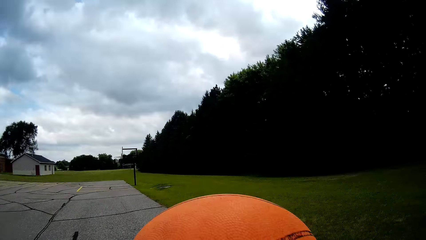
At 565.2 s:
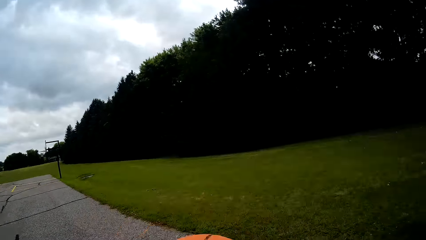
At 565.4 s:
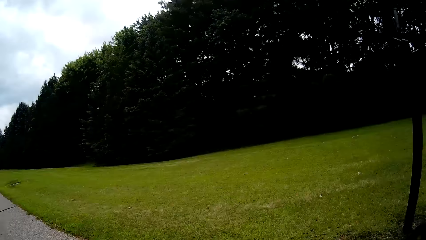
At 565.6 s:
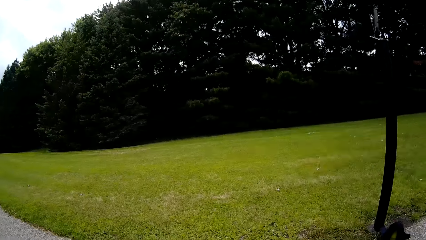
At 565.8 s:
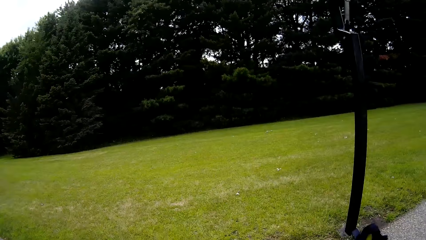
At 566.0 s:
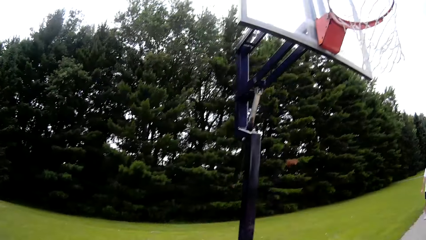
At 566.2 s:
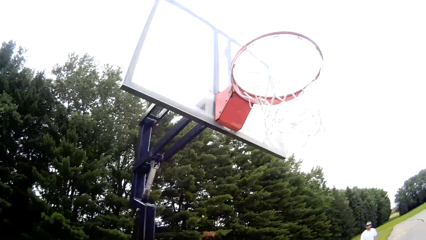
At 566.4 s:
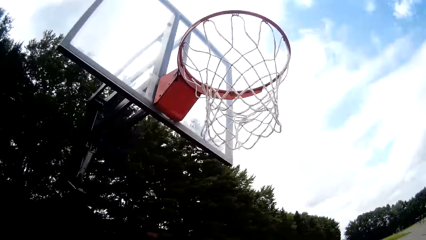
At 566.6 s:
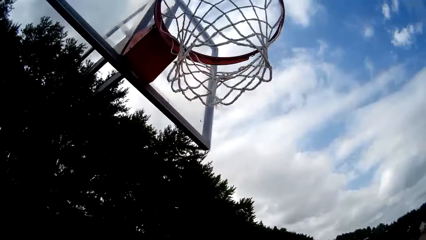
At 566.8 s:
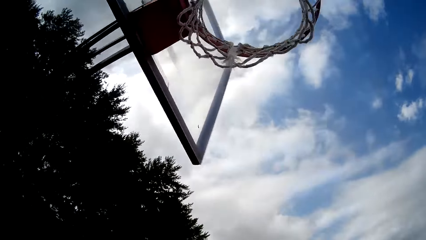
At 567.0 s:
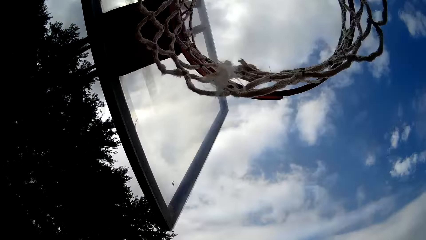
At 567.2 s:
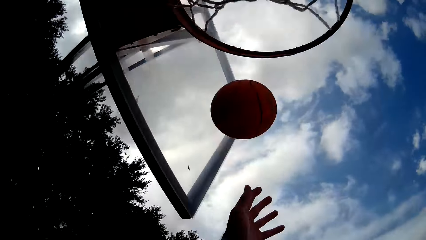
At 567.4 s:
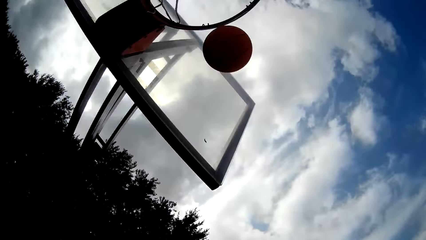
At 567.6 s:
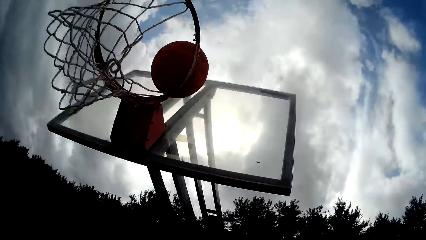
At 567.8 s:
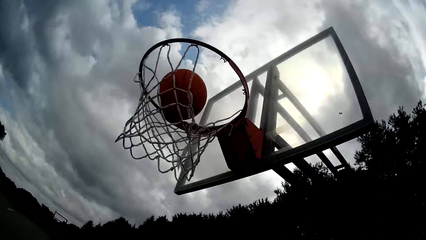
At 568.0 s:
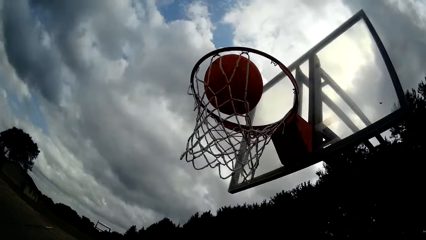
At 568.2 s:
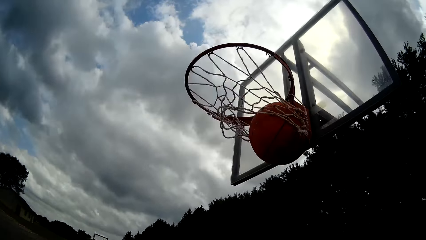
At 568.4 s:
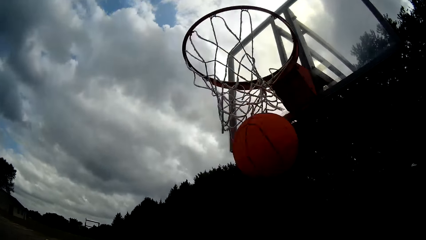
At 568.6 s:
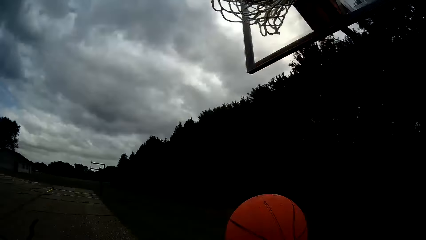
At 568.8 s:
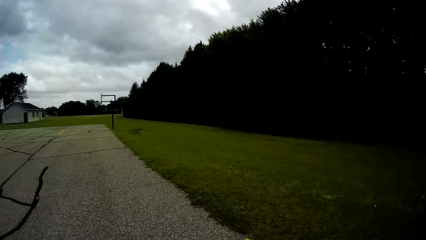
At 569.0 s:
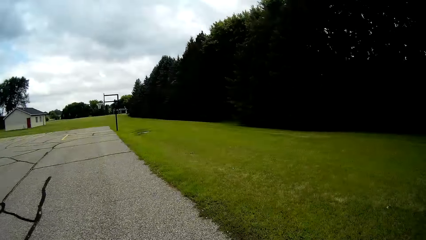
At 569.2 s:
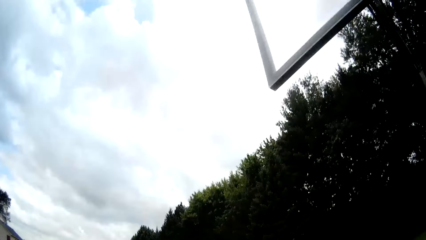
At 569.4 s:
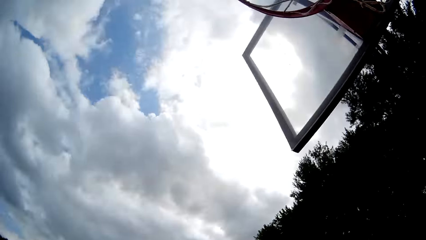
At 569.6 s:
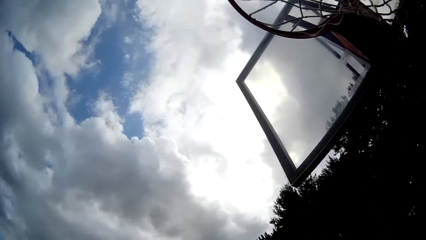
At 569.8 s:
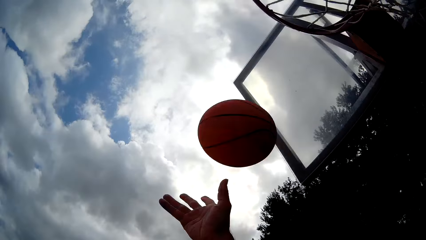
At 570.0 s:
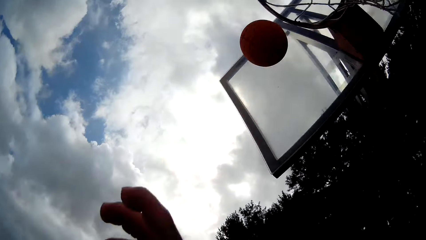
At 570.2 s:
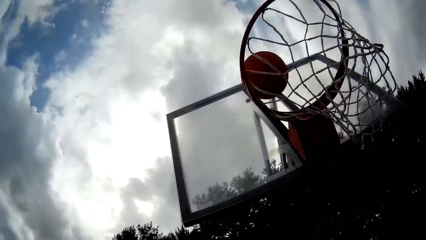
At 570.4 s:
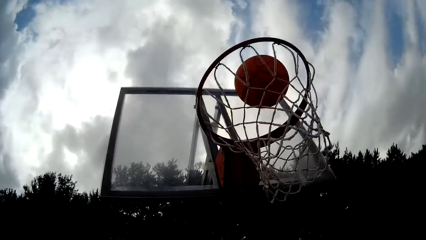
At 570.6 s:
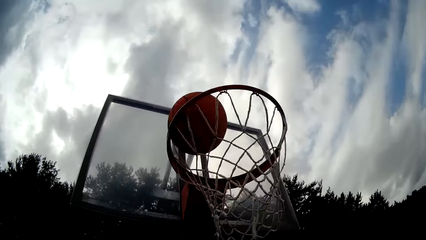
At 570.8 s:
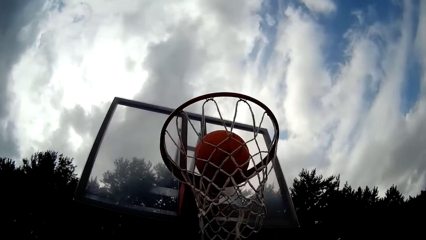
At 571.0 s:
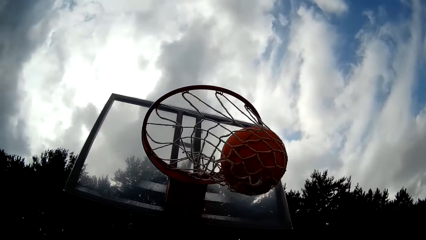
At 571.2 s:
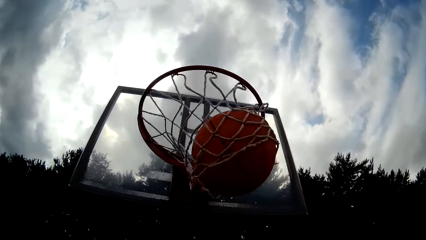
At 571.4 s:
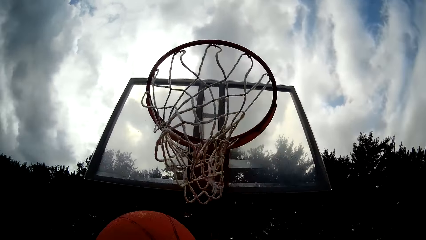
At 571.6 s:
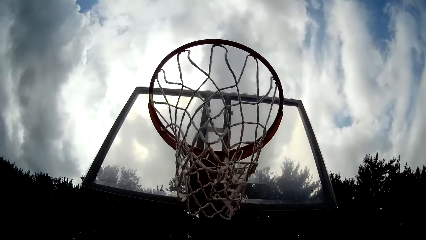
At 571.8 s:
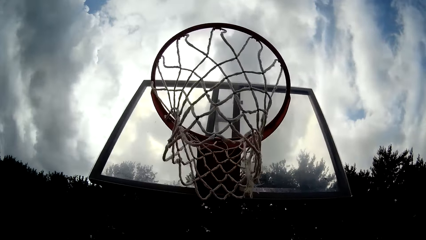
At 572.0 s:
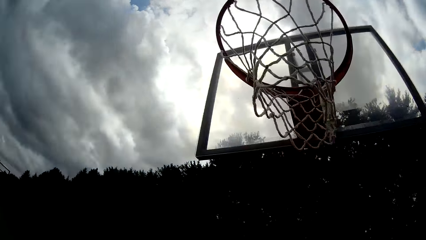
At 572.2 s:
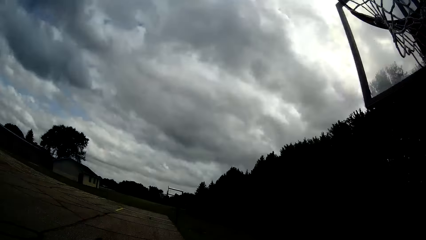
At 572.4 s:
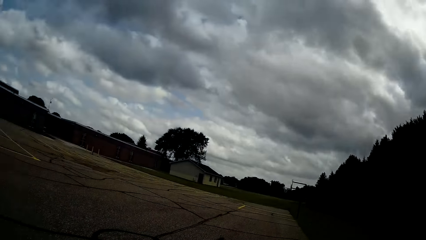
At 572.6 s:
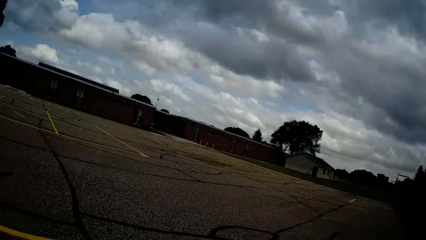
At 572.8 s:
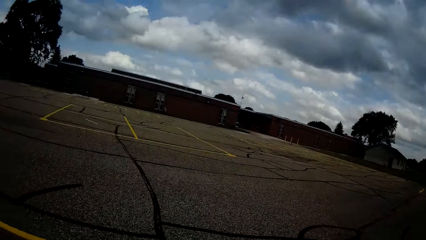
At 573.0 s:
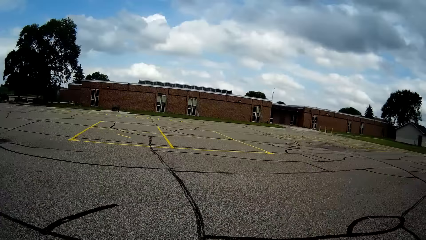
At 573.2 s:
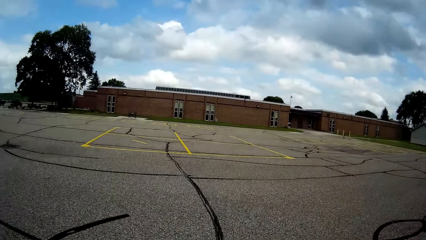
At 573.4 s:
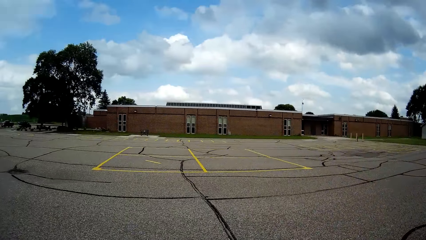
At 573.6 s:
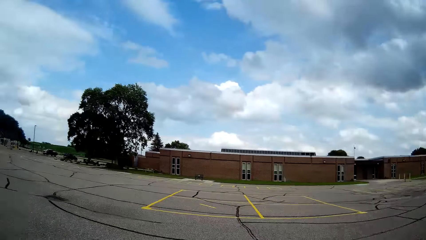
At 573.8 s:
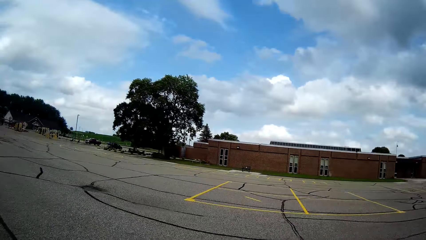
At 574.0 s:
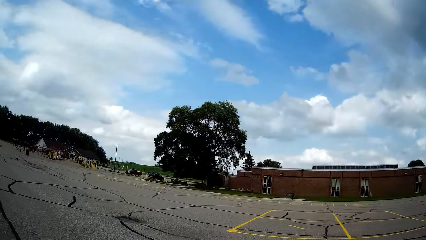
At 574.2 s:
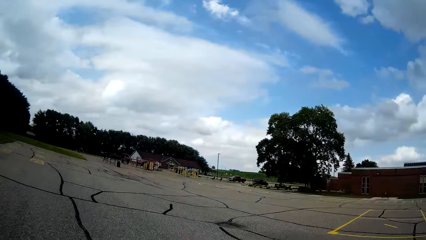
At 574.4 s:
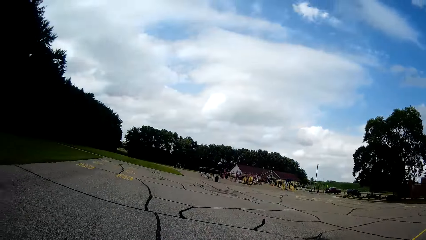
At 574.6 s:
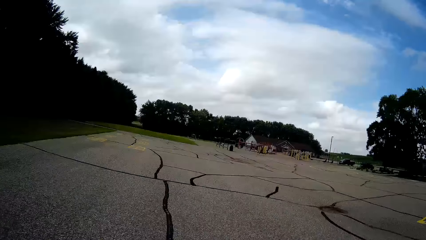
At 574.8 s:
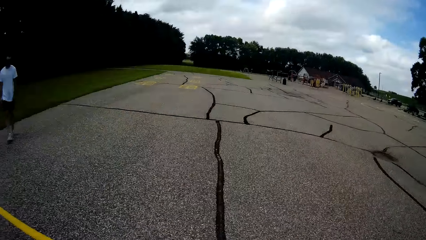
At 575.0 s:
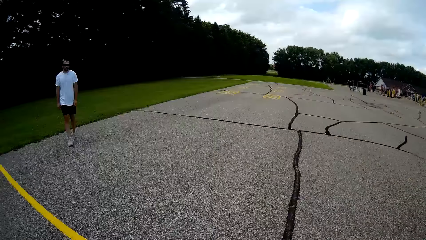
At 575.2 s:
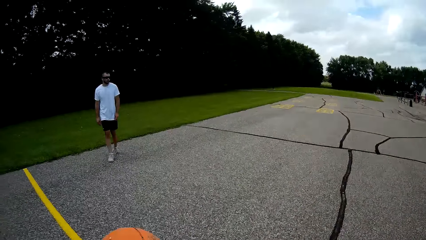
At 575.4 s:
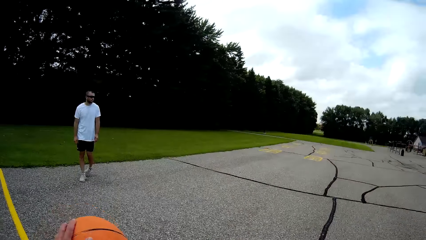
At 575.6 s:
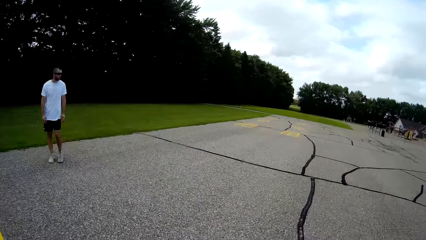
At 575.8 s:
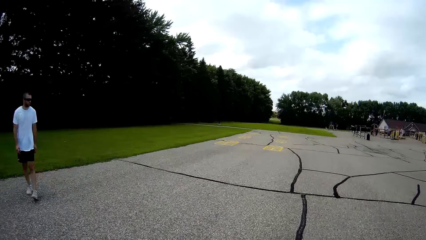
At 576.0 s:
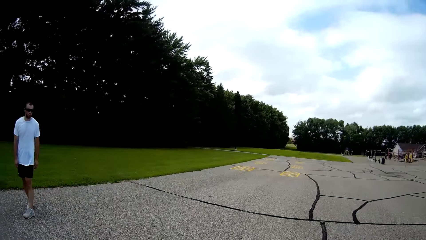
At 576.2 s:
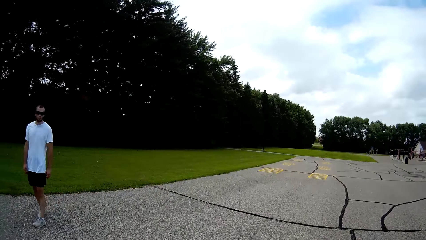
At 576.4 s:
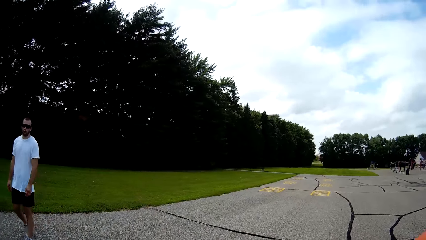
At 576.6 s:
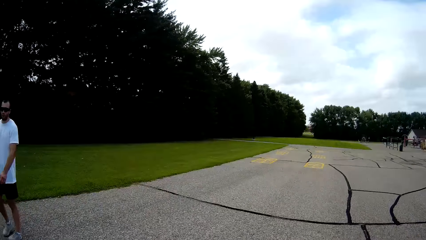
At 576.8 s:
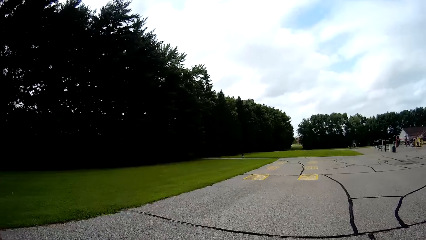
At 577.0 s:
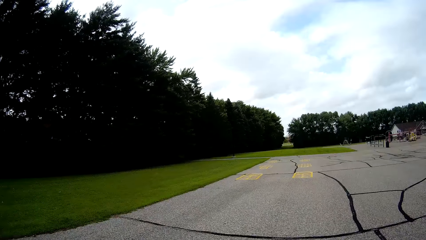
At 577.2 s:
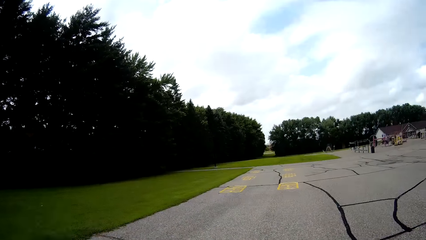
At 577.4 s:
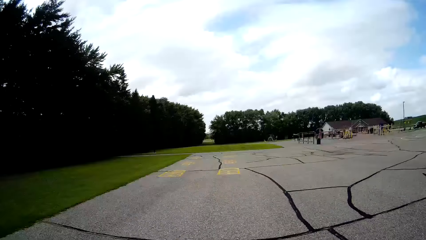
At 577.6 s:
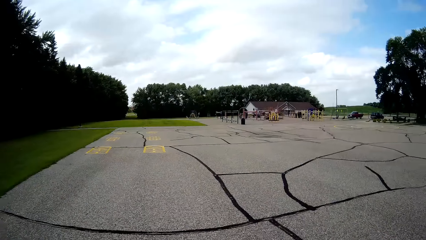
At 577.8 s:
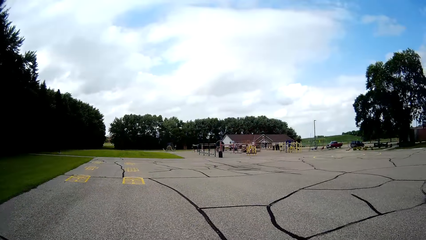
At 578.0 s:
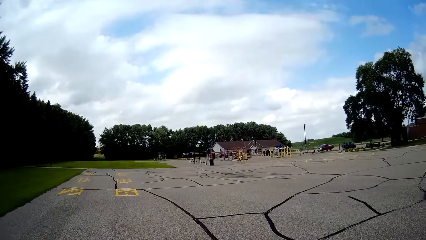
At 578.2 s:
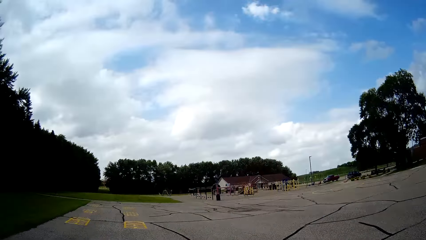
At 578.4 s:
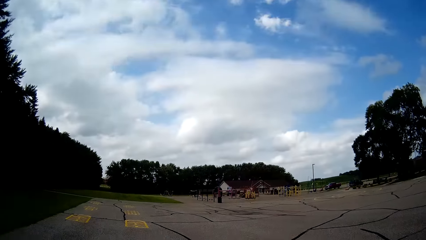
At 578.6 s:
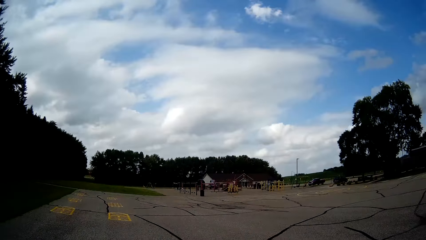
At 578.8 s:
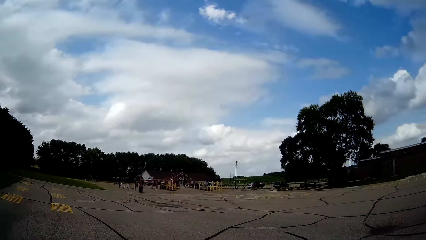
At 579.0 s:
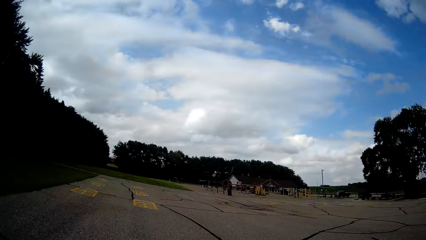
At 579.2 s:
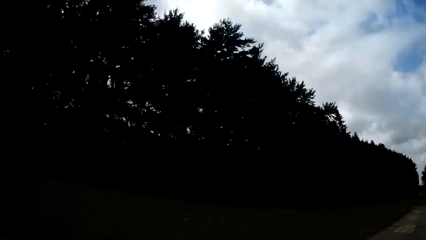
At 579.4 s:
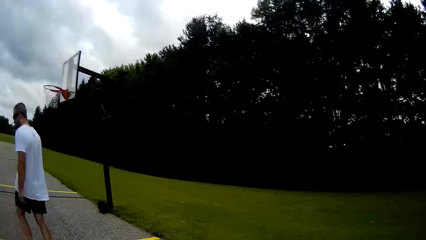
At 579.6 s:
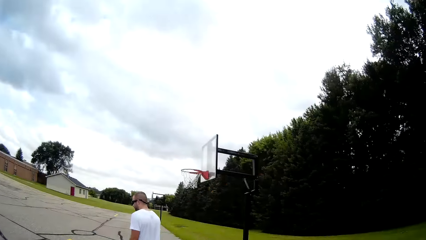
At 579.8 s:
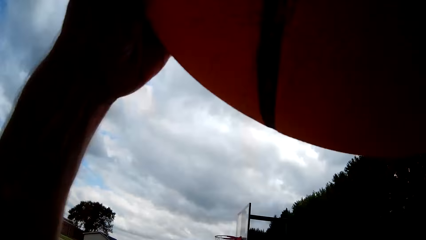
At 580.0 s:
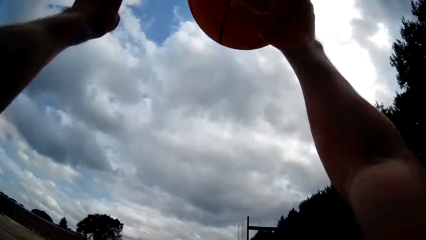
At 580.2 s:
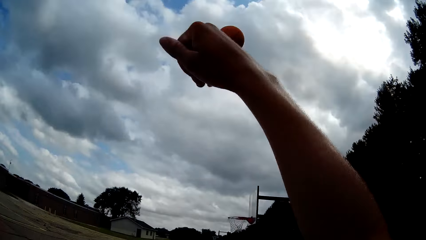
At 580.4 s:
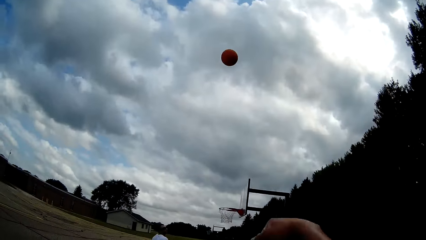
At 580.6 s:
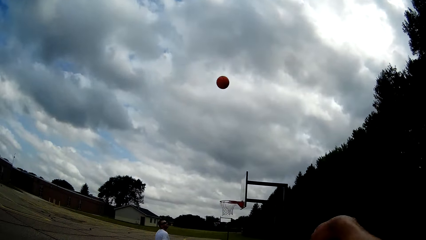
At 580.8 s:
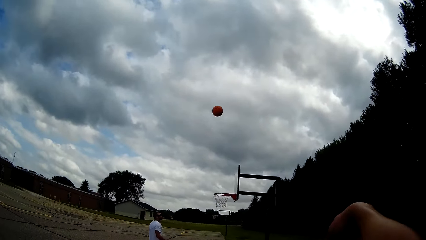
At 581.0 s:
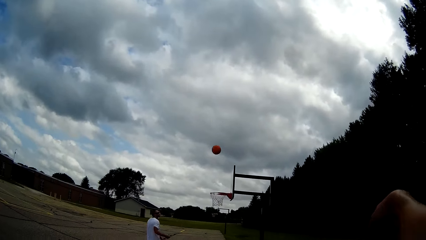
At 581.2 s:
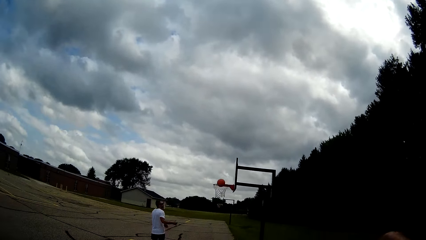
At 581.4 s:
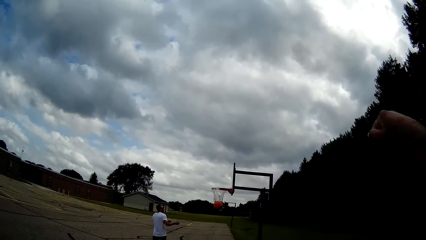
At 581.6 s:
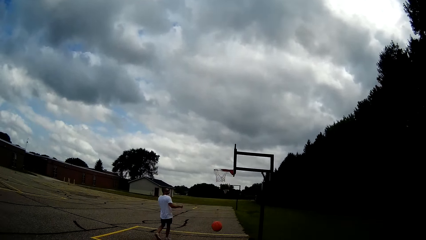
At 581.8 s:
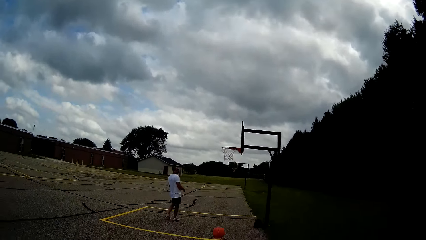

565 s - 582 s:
The camera wearer throws the basketball in the basketball hoop. They bounce the ball in the court. A person stands on the basketball court. The camera wearer throws the basketball in the basketball hoop.
